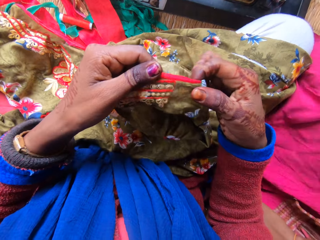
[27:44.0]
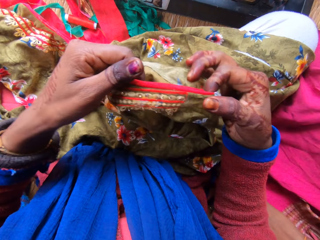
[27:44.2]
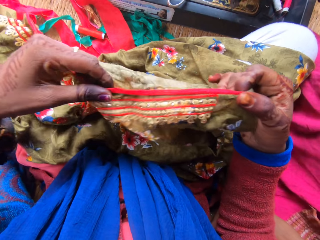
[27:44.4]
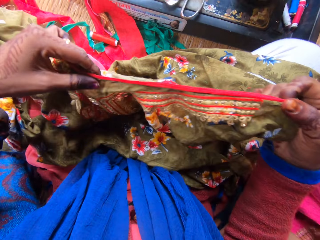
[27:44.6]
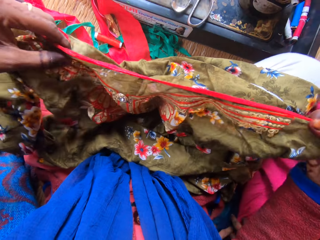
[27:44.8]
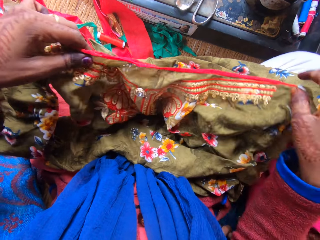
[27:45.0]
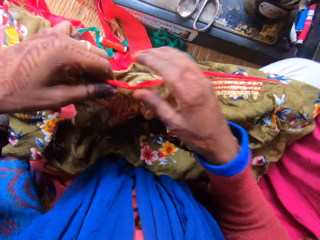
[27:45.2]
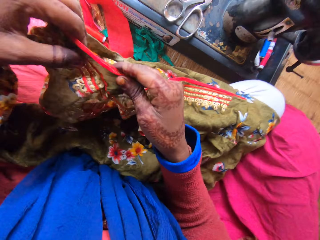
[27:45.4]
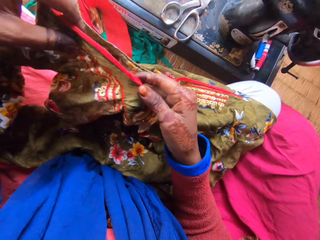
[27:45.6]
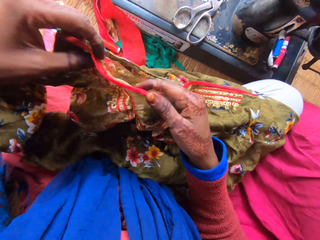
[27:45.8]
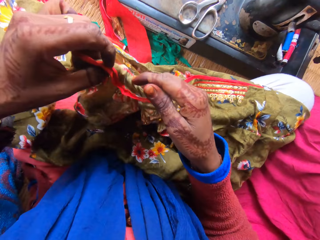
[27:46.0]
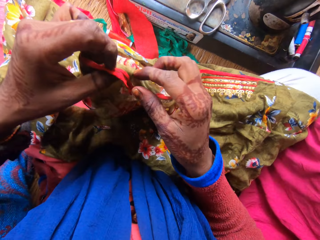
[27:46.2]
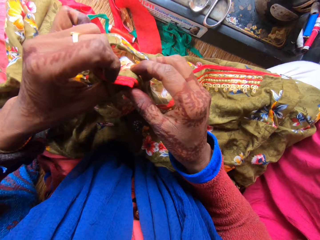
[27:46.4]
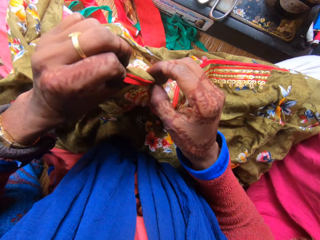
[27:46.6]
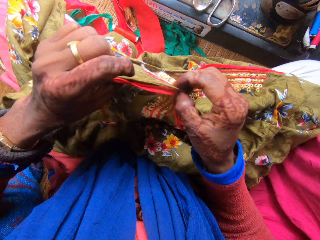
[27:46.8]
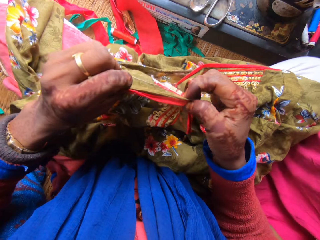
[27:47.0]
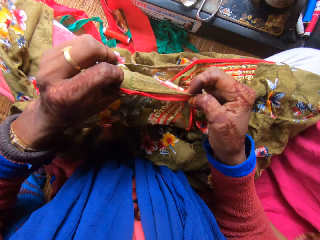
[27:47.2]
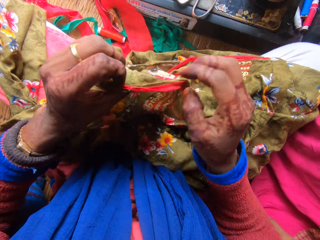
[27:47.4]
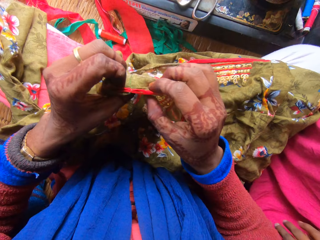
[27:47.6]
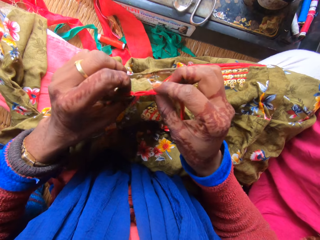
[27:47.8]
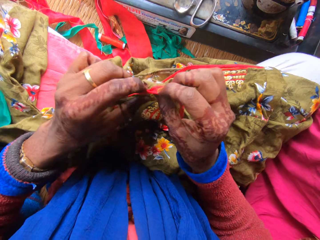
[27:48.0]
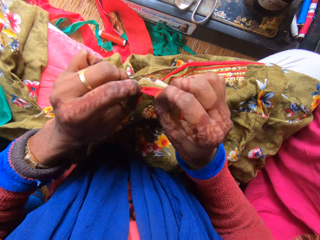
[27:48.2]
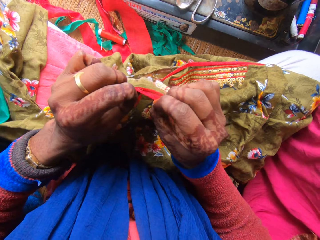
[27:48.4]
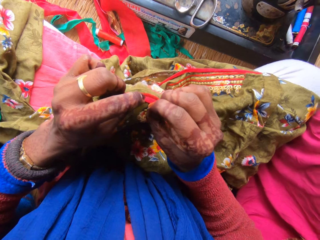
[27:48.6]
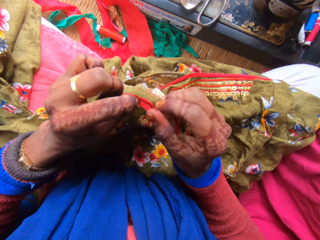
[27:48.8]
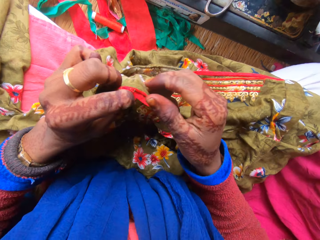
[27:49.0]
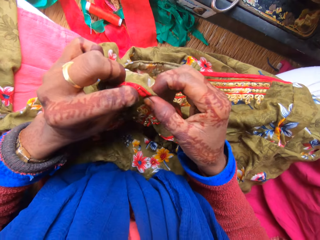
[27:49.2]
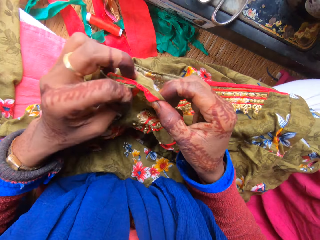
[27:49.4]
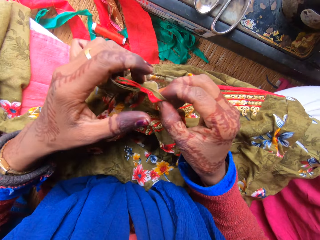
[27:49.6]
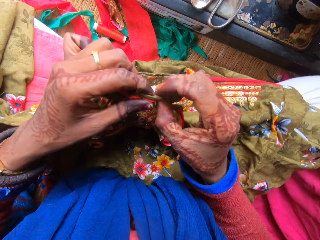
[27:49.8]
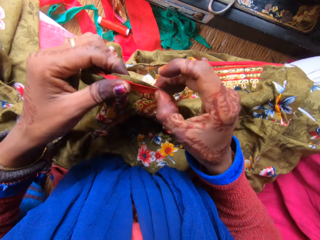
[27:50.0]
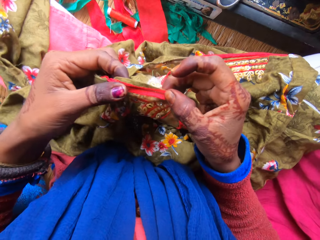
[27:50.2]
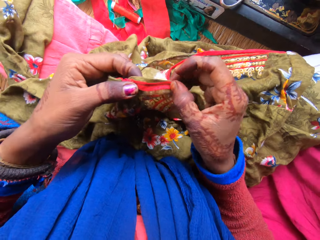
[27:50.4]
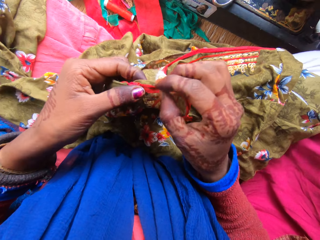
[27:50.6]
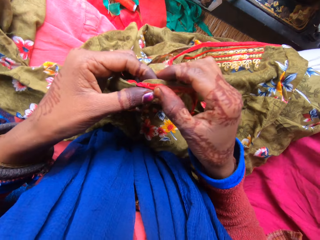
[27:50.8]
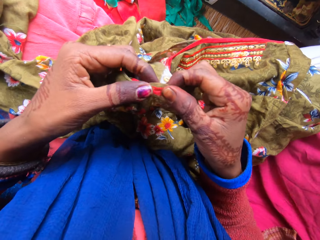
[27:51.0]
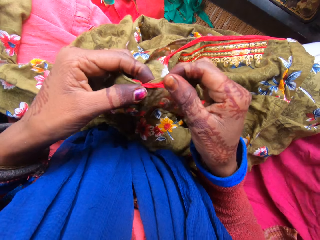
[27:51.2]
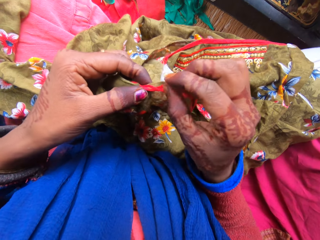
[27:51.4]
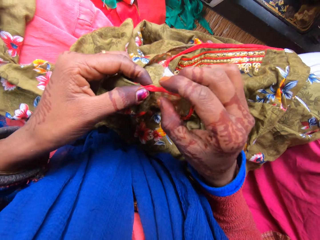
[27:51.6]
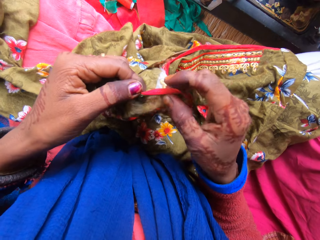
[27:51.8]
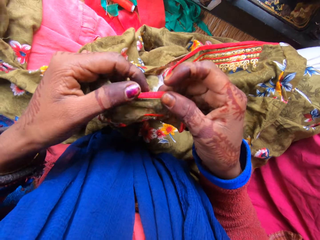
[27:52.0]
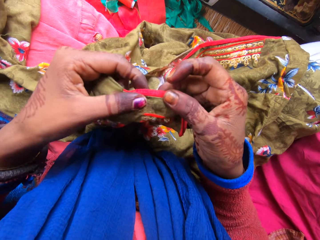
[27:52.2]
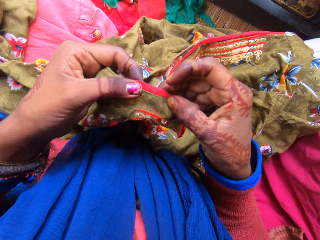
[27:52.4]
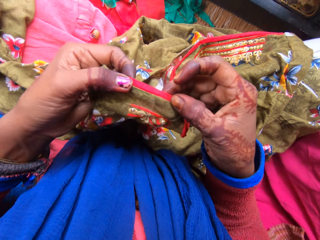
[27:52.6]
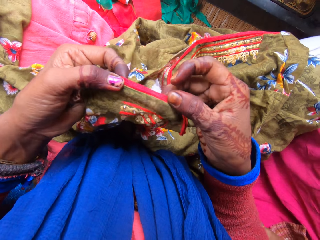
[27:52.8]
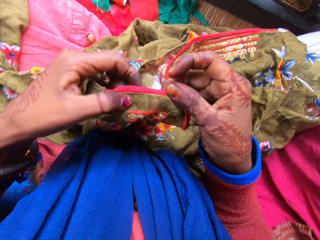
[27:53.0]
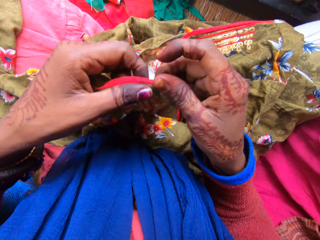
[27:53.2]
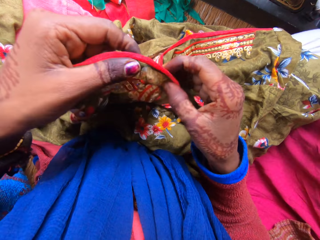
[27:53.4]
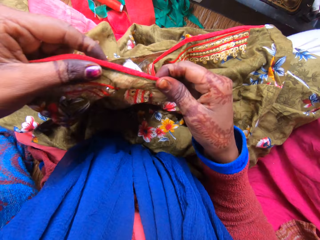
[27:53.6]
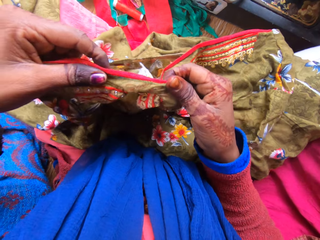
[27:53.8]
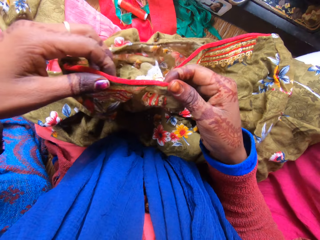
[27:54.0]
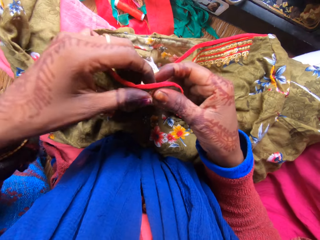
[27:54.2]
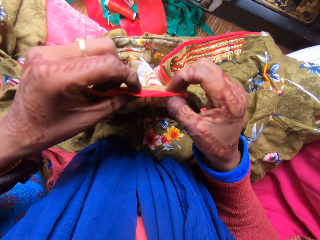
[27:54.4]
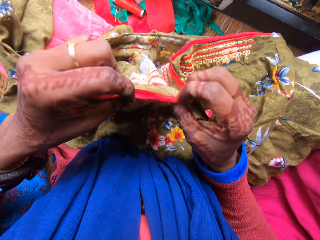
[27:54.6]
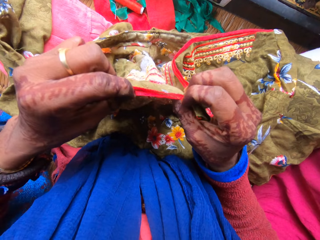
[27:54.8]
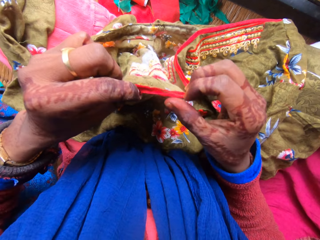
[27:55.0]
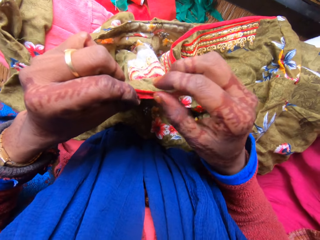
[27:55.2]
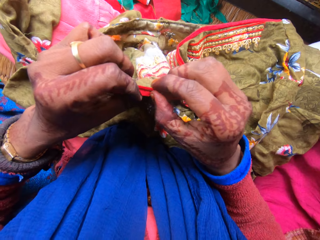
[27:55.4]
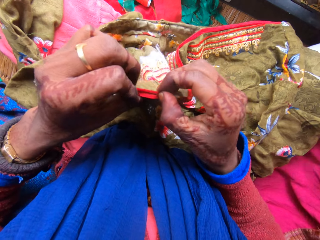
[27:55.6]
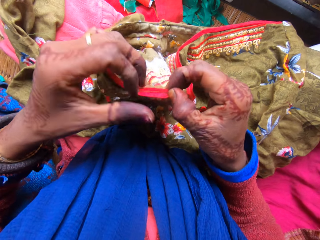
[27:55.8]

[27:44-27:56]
The camera wearer holds the piece of cloth with his hands.

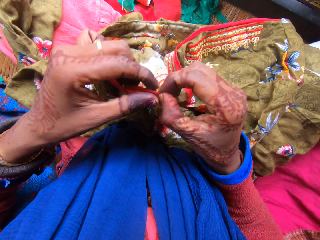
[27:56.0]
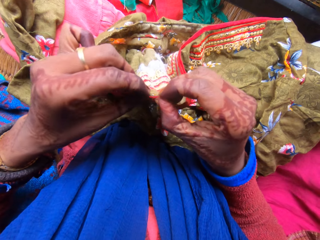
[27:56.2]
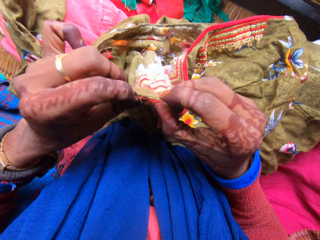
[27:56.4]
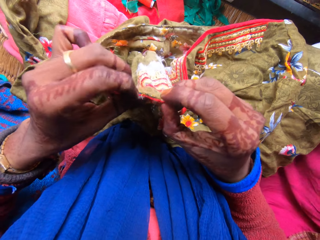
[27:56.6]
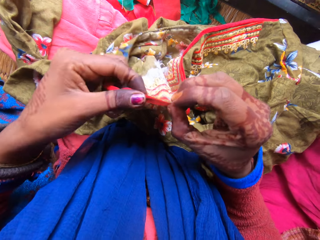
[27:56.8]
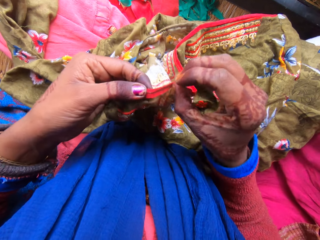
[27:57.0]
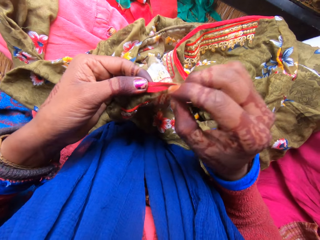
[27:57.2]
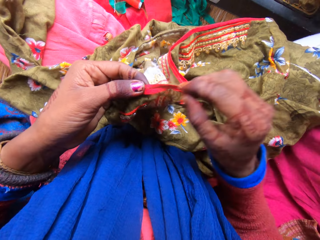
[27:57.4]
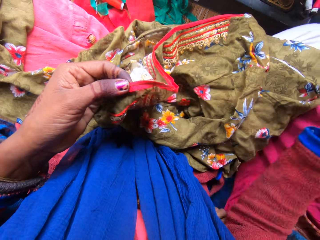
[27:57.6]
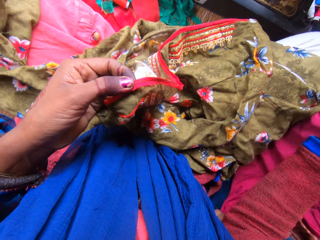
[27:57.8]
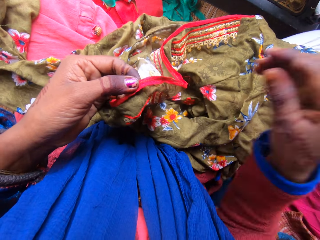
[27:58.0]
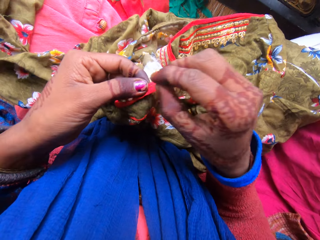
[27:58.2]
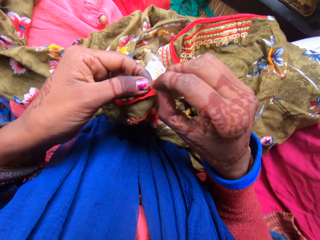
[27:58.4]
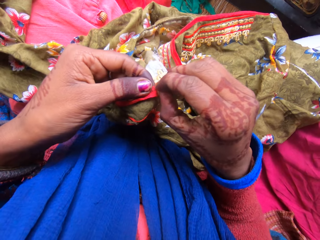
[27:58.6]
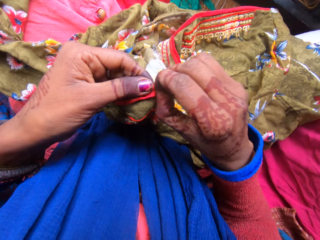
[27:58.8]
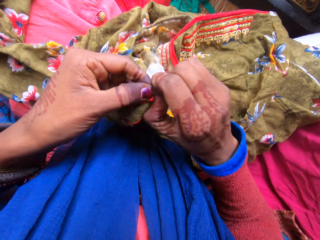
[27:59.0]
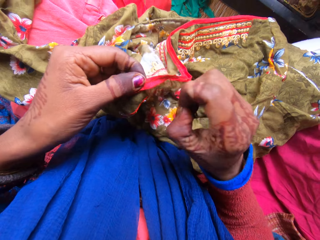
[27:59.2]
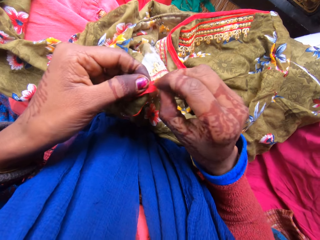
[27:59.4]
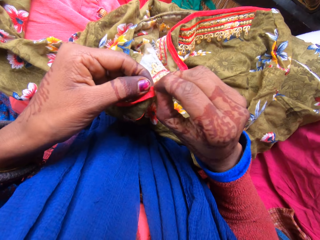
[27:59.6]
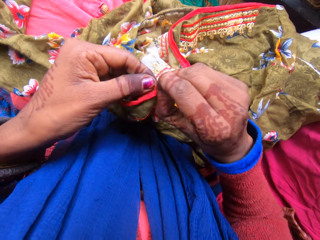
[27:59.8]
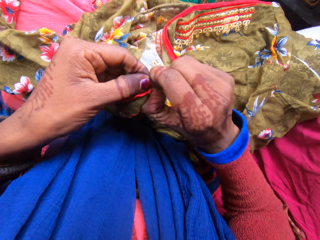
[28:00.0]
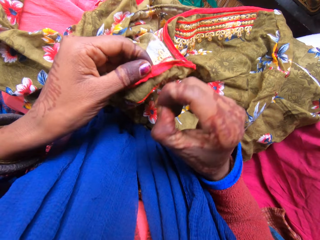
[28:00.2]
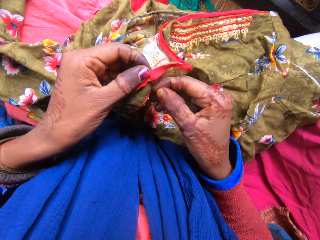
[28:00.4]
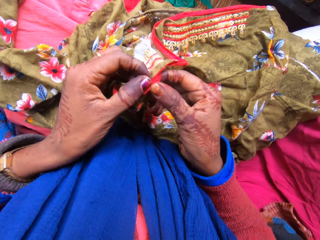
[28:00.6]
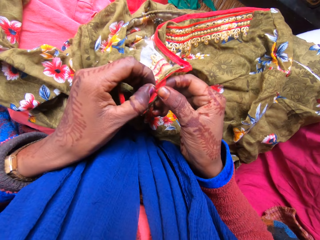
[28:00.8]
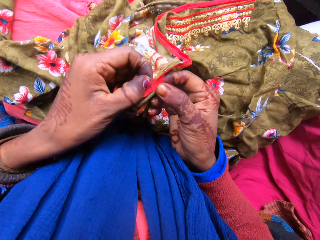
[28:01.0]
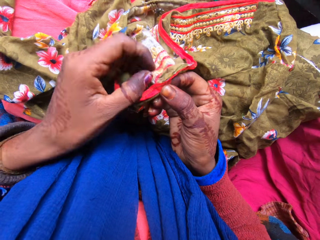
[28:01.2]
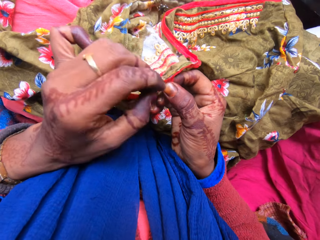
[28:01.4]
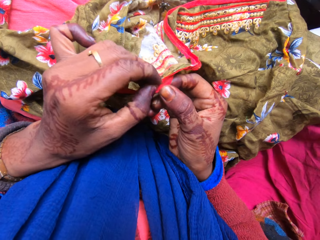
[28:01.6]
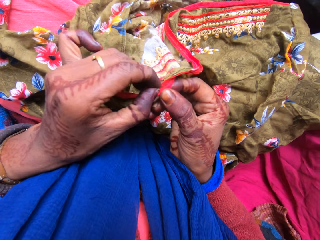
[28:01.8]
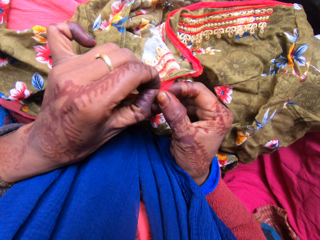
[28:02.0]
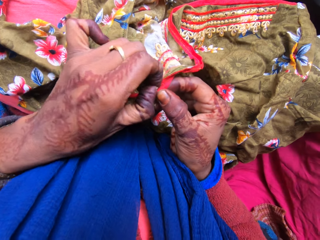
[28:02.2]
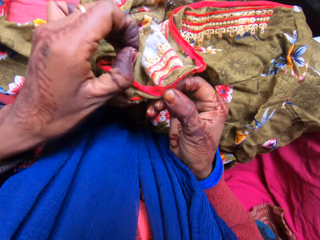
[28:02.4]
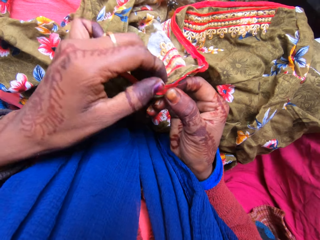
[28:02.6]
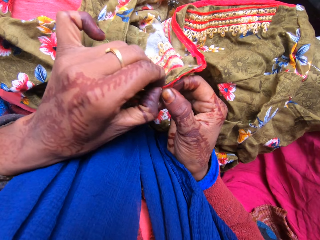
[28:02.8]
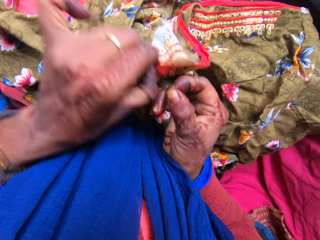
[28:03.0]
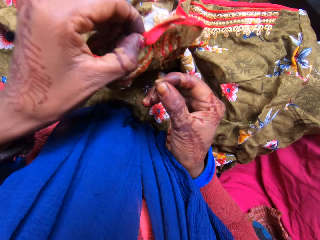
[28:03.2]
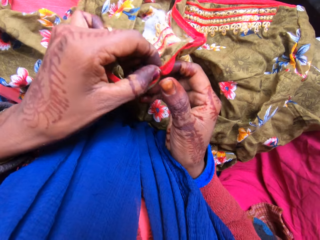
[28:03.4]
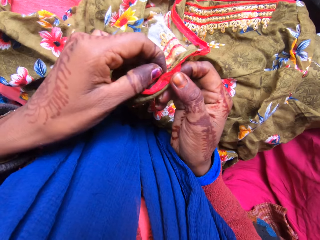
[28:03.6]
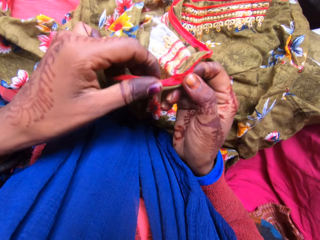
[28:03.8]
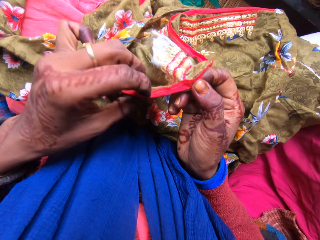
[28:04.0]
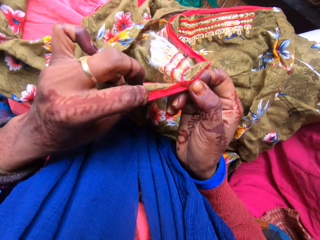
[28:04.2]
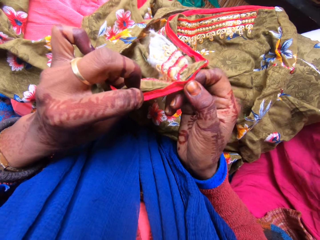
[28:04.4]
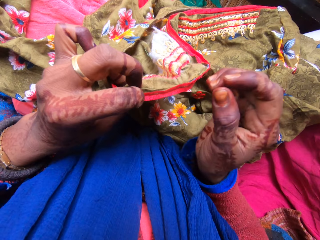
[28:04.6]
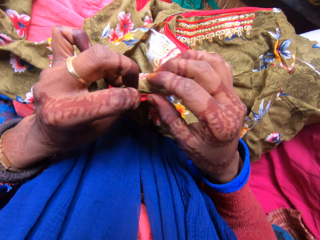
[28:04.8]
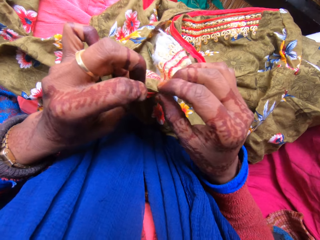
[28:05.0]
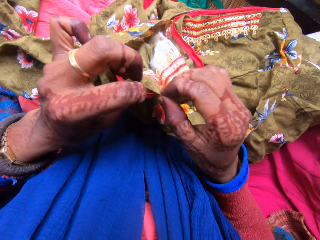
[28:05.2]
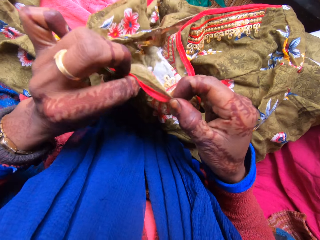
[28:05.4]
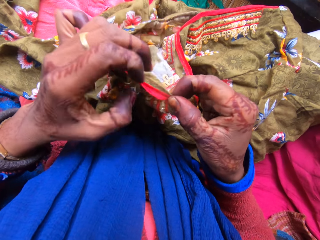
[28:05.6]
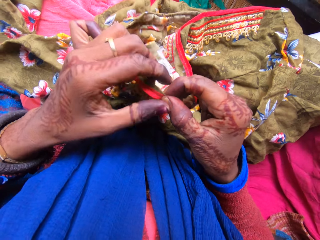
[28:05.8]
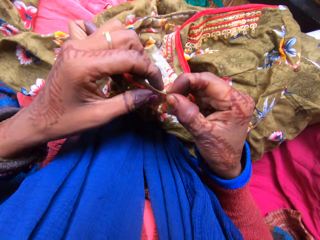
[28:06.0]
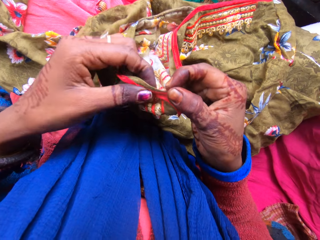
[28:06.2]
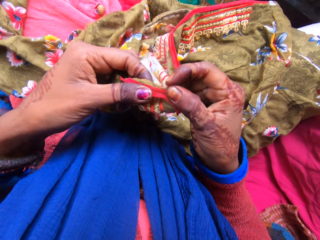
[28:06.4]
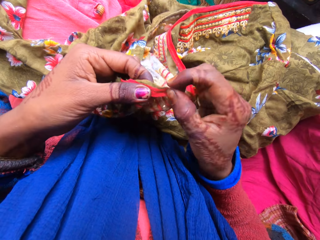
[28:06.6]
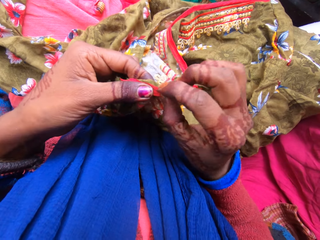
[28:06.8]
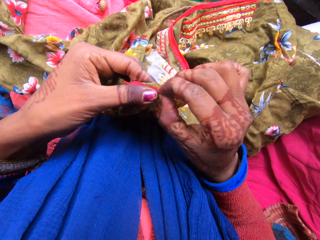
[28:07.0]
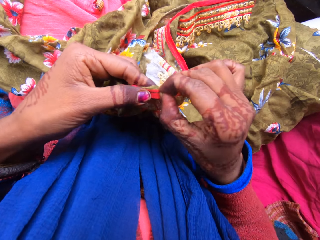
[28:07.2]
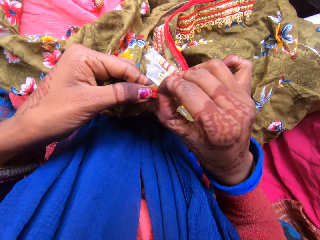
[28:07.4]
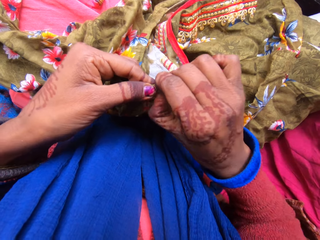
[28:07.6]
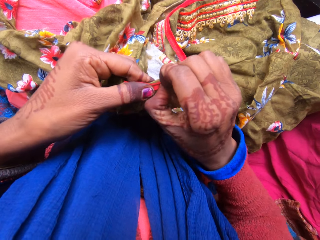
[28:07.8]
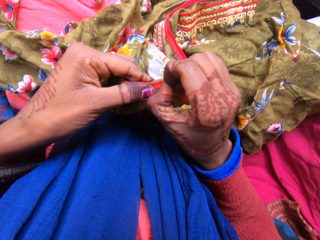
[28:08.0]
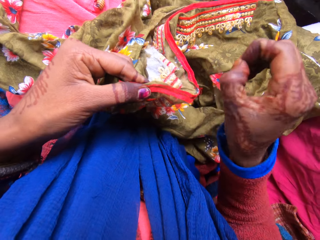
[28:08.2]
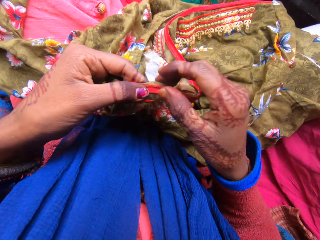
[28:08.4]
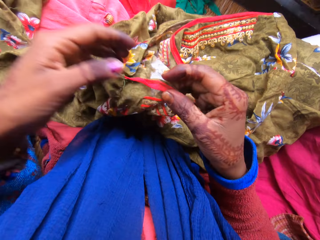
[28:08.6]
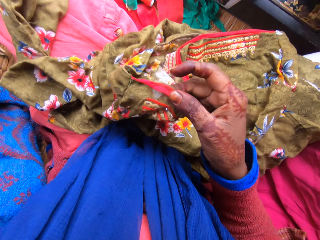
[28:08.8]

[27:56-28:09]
The camera wearer loosens the seam on the cloth. He removes a weaving thread on the piece of cloth. He holds the piece of cloth with his hands. He removes a weaving thread on the piece of cloth.
